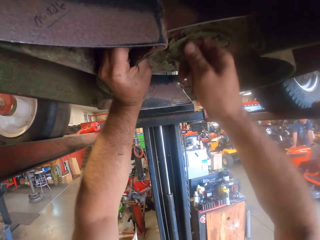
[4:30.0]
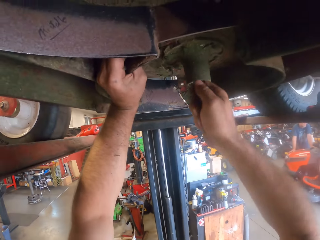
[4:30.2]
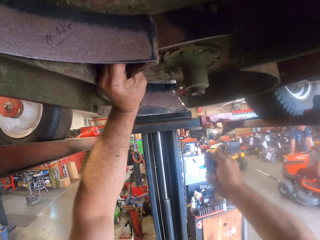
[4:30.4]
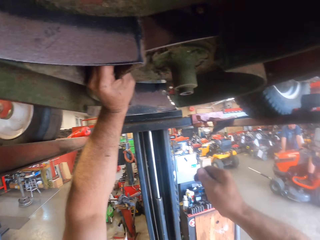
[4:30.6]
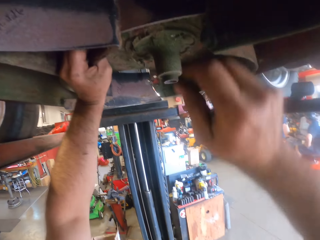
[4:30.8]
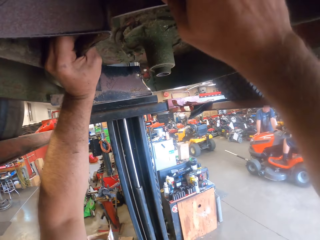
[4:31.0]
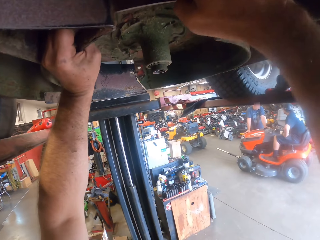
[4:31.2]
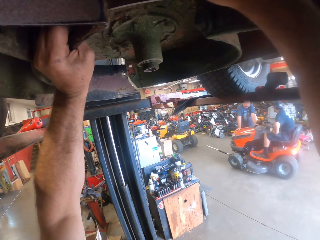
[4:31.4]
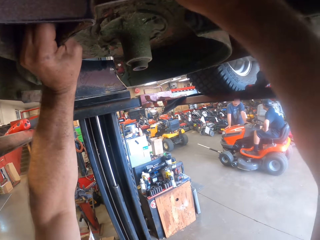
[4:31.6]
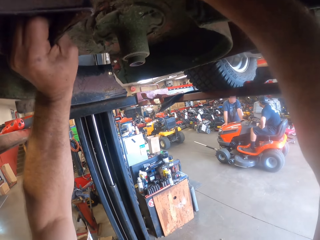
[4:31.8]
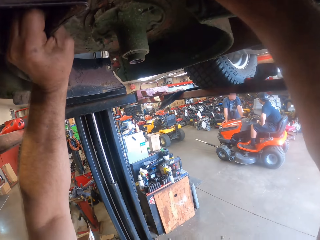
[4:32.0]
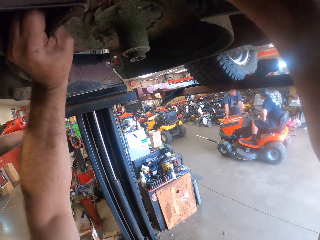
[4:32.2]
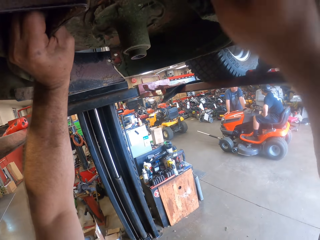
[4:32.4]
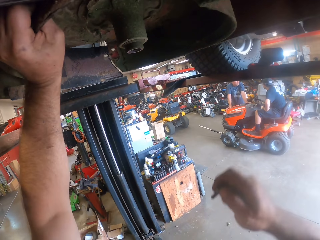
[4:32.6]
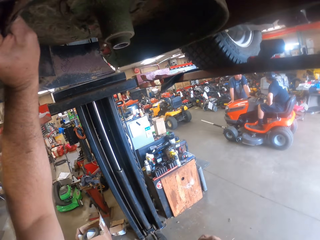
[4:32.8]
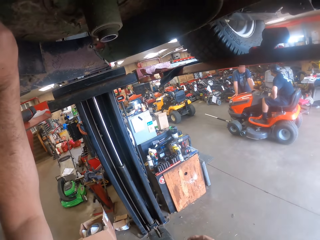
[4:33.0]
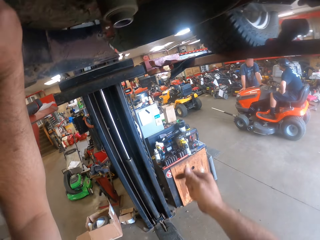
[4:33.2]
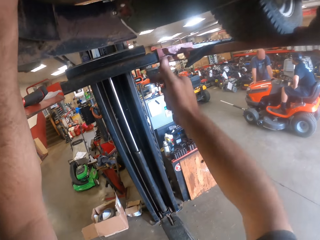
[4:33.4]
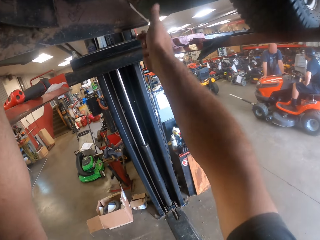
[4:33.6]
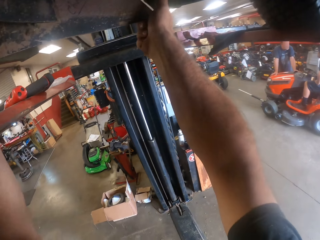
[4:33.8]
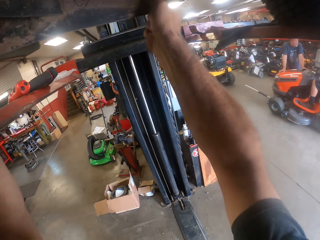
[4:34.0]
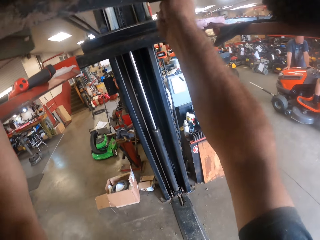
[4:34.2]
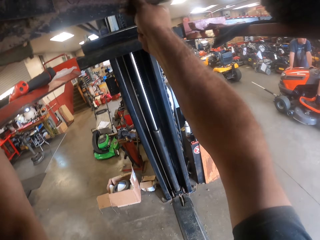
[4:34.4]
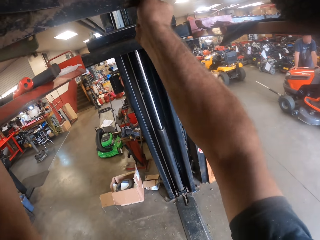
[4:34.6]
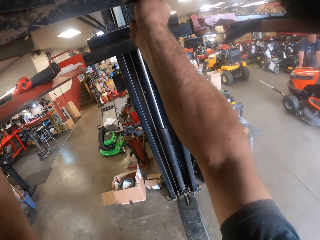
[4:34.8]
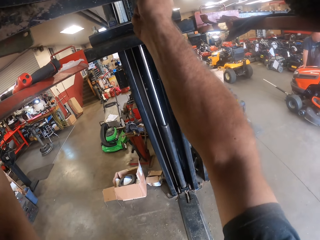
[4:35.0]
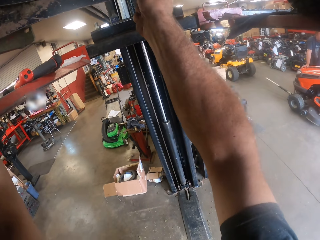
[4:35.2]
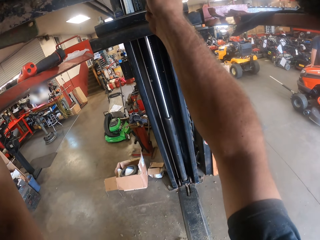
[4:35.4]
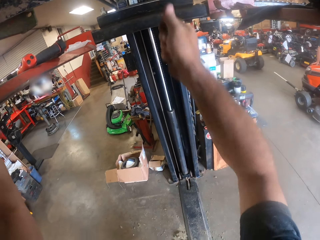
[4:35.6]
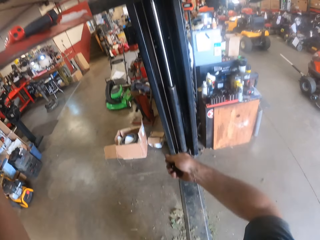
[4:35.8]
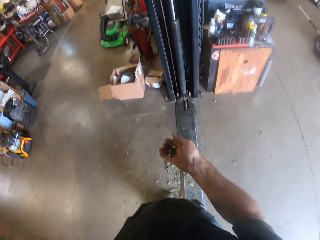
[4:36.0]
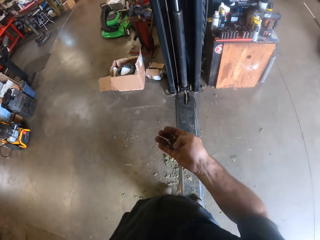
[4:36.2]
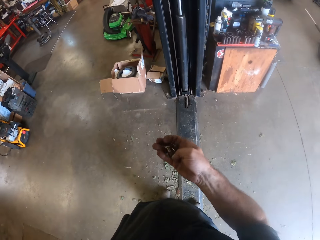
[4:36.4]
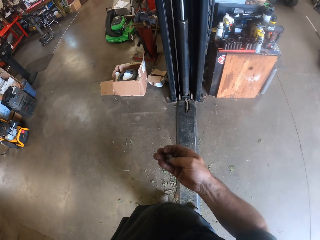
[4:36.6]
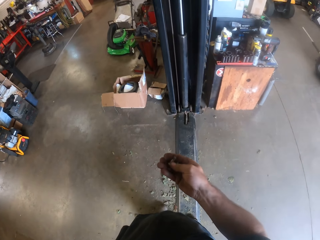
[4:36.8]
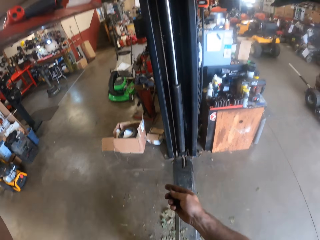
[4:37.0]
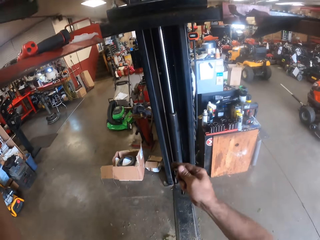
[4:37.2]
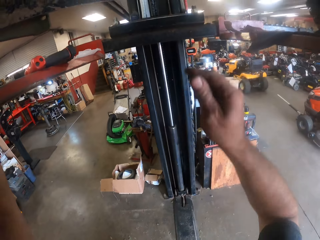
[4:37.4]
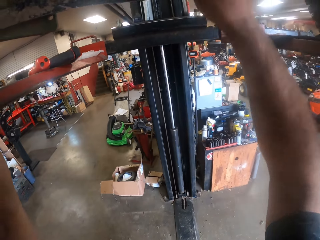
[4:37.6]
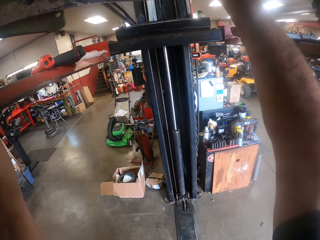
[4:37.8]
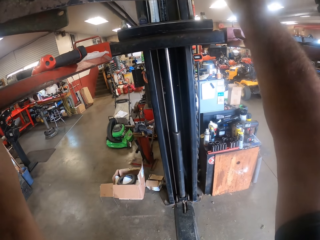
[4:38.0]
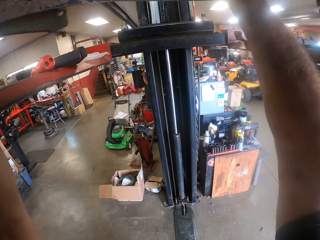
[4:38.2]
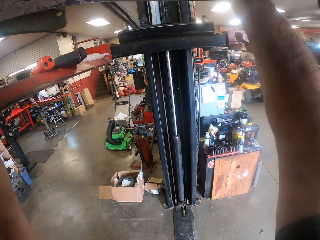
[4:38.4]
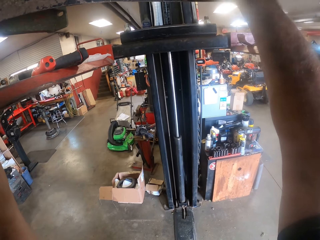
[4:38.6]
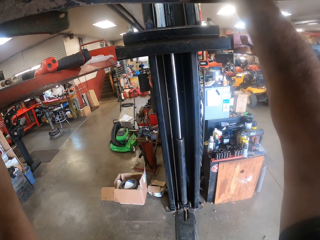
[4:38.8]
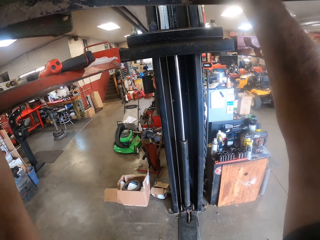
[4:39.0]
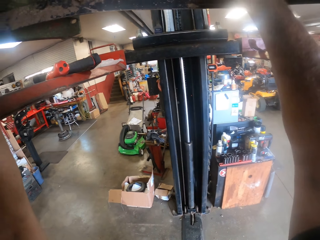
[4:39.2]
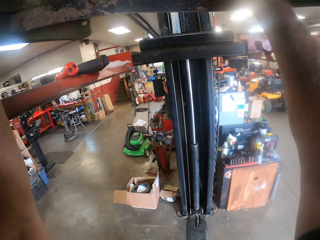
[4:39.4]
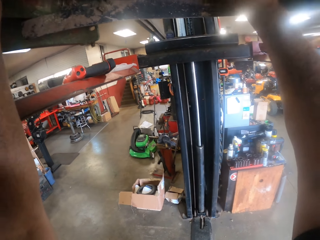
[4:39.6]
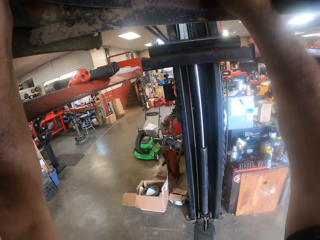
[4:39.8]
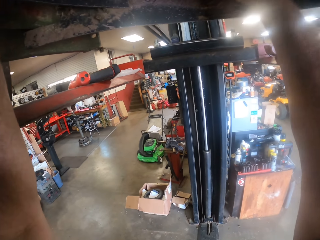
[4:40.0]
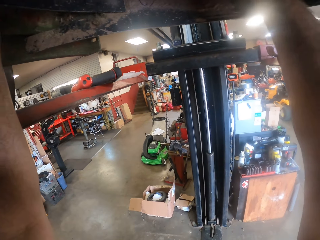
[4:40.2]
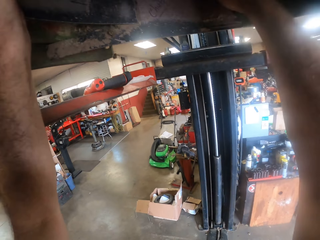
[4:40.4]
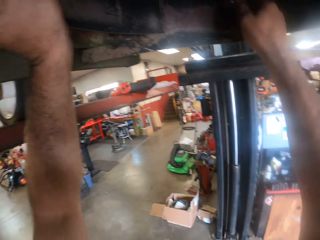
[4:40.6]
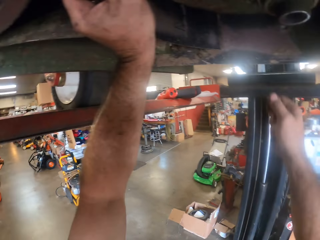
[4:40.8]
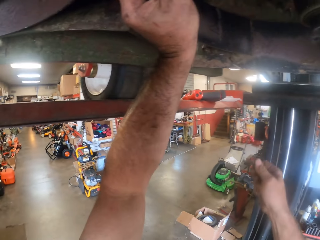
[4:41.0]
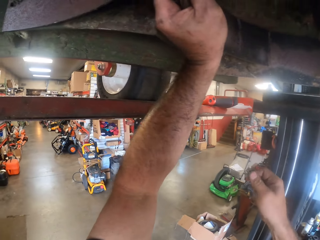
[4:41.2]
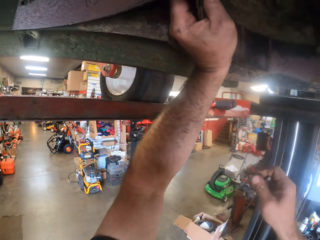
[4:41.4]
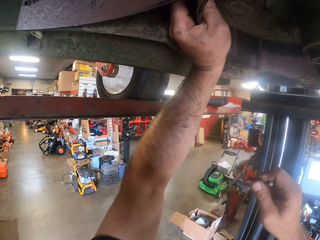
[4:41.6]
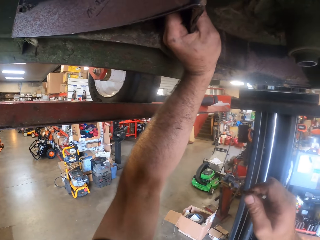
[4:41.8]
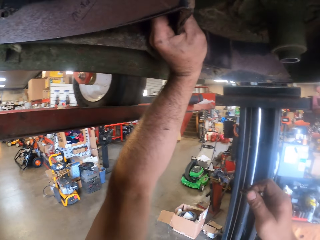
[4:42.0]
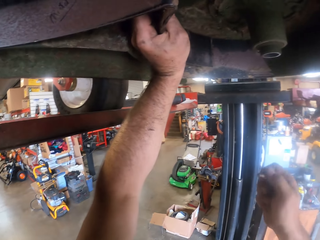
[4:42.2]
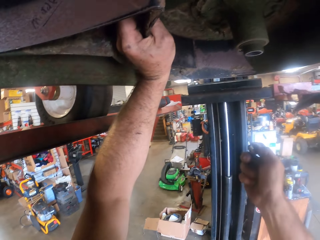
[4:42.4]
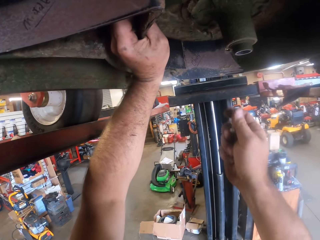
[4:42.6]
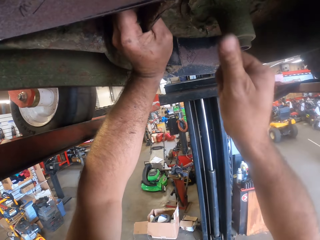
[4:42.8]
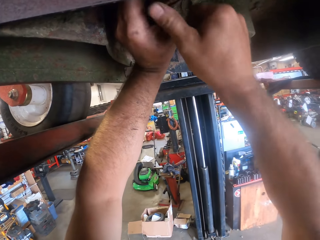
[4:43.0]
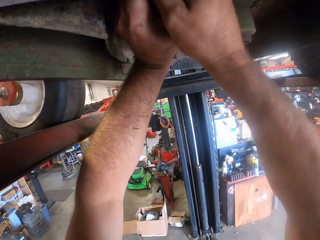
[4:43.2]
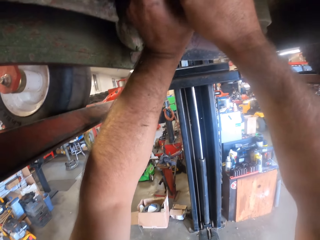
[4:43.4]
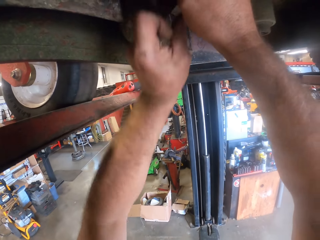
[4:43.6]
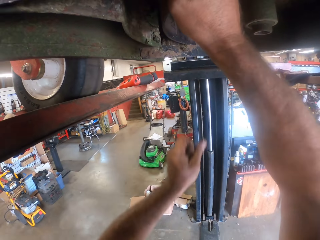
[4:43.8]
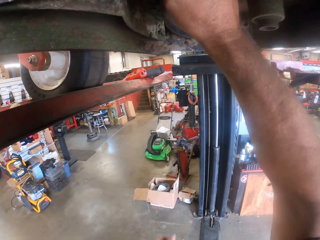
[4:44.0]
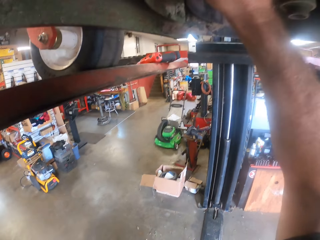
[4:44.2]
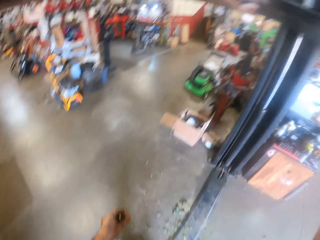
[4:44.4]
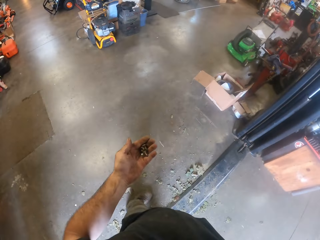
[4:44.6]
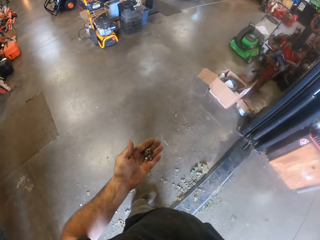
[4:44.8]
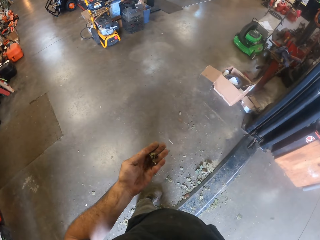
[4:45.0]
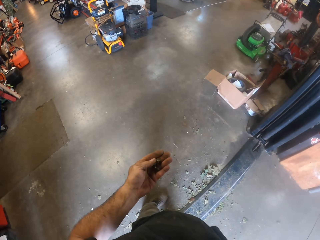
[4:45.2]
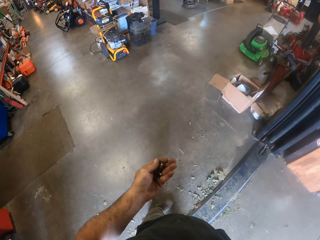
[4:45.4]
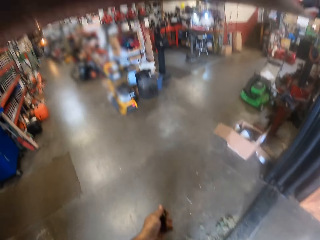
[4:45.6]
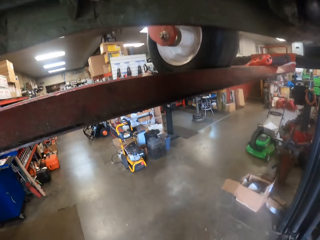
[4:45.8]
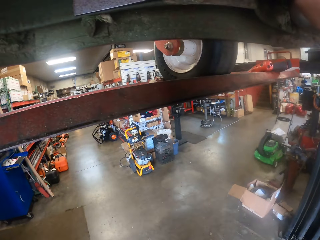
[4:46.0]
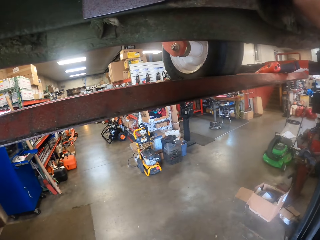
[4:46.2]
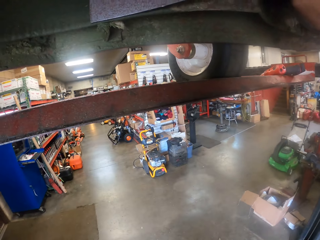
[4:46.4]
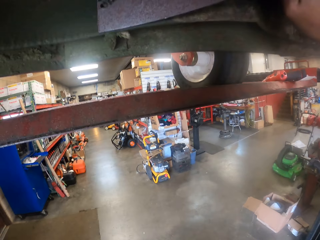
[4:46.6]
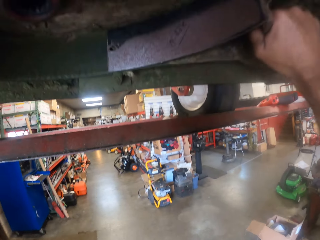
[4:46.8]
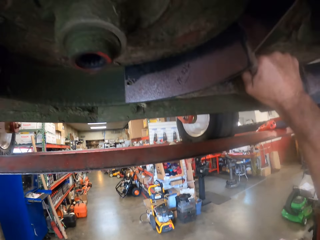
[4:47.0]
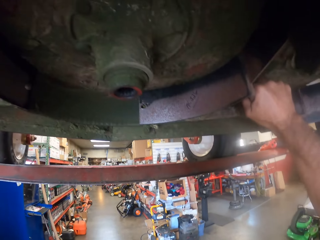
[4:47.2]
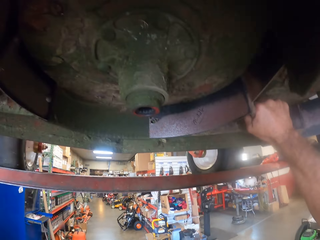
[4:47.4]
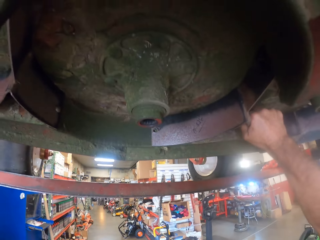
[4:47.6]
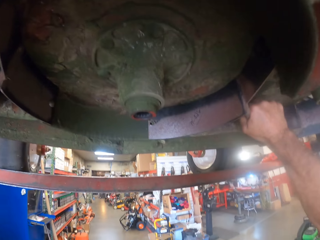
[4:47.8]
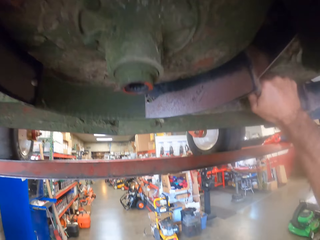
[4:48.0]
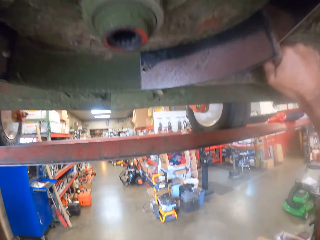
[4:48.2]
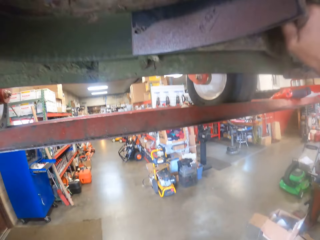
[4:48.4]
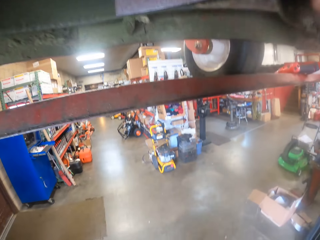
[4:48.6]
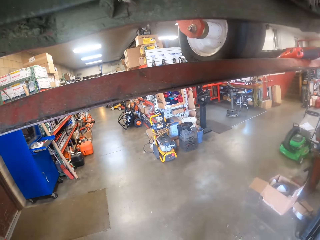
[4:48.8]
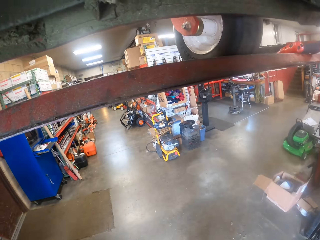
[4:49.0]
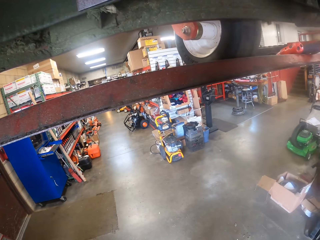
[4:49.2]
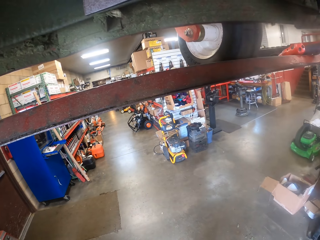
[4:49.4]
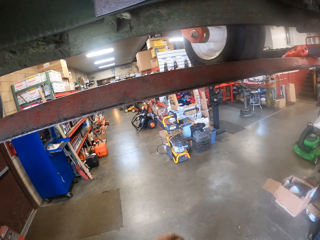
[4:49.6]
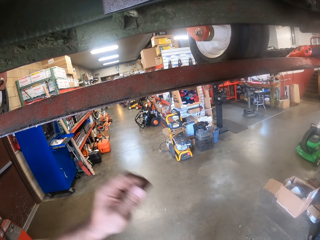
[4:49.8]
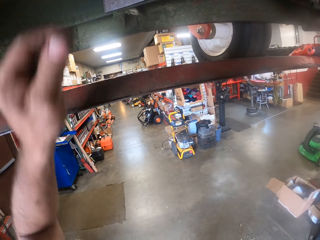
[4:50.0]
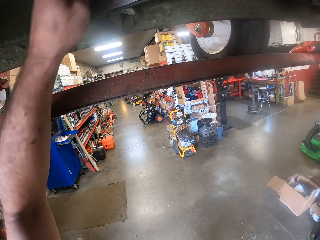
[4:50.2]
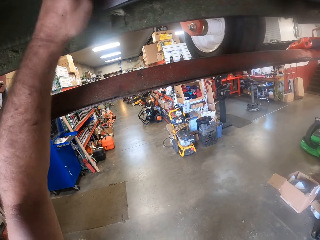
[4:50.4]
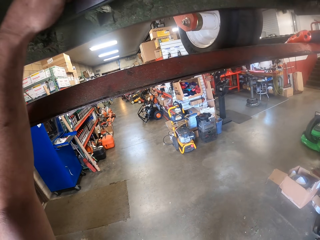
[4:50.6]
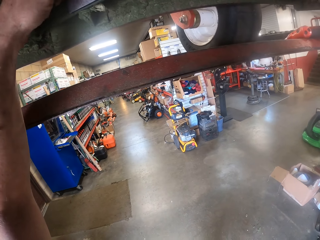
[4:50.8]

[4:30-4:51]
The camera wearer removes his right hand from underneath the lawn mower. He attaches a bolt to the part with his right hand. He removes his right hand from underneath the lawn mower. He shakes the spare. He adjusts the part with both hands. He removes his right hand from underneath the lawn mower. He selects a bolt in hand. He attaches a bolt to the part with his right hand. He removes his right hand from underneath the lawn mower. He holds the part in place with both hands. He removes his left hand from underneath the lawn mower. He holds the nuts. He shuffles the bolts in his left palm. He fixes a bolt to the part underneath the lawn mower with his left hand.
